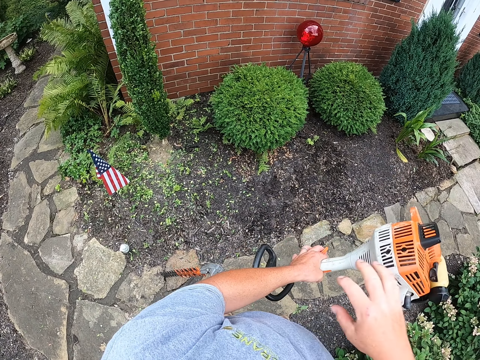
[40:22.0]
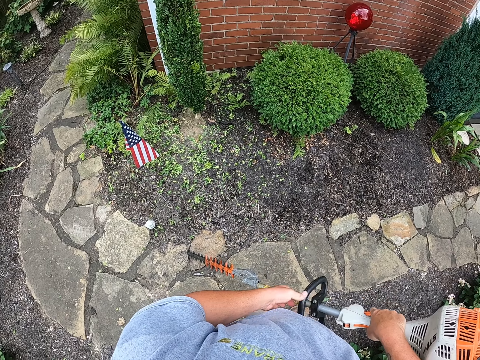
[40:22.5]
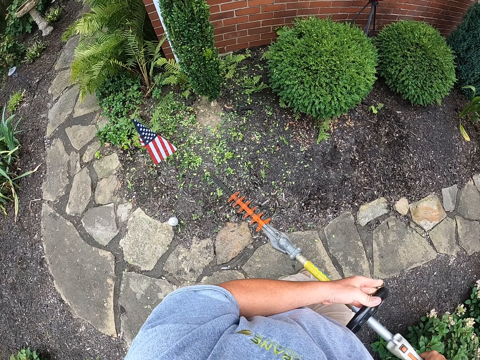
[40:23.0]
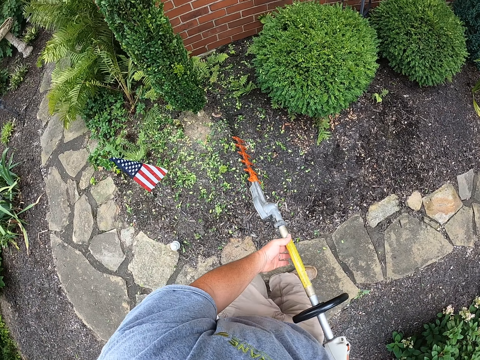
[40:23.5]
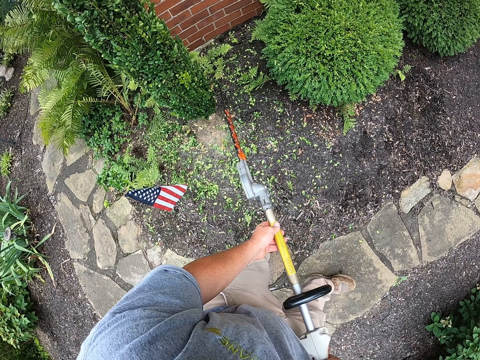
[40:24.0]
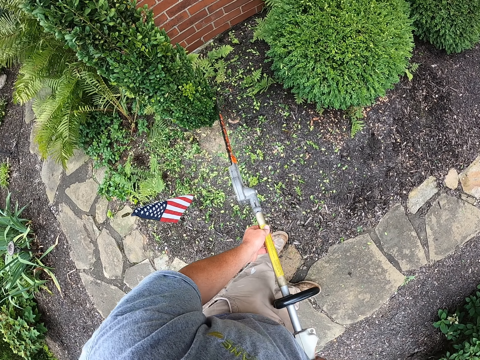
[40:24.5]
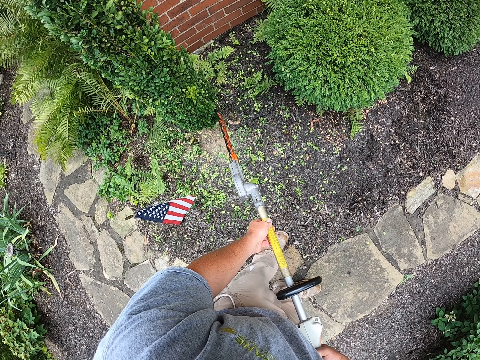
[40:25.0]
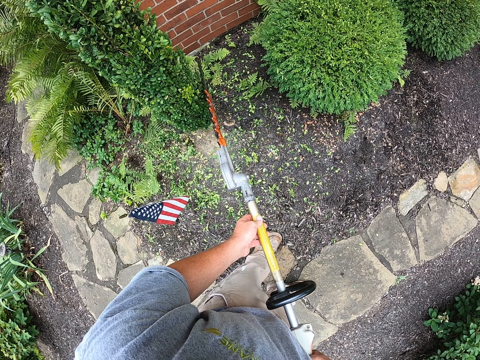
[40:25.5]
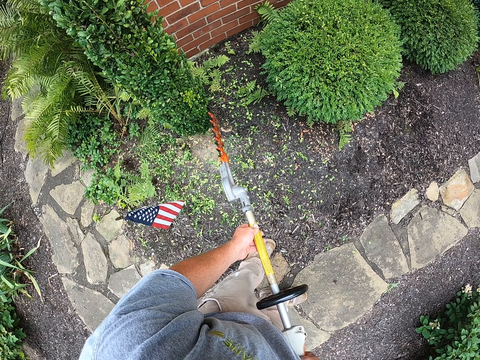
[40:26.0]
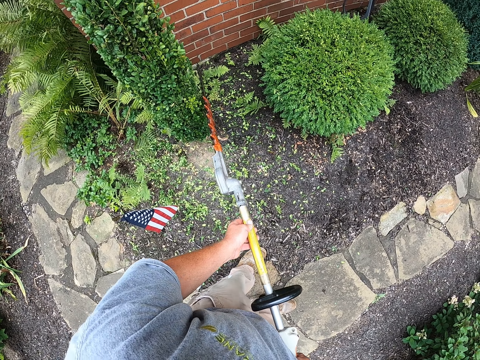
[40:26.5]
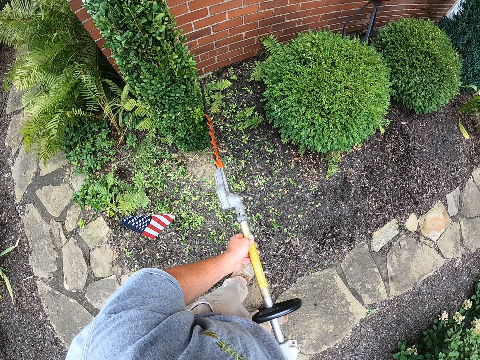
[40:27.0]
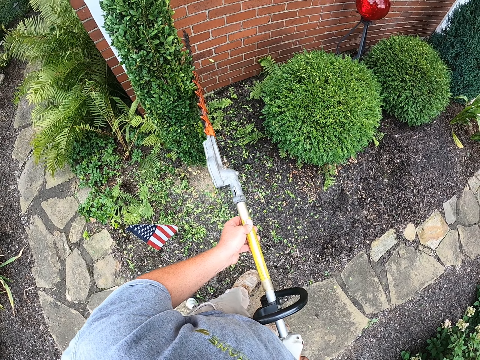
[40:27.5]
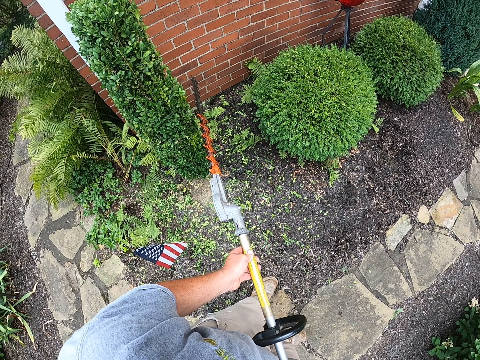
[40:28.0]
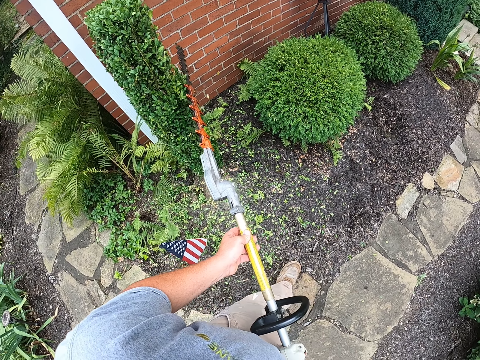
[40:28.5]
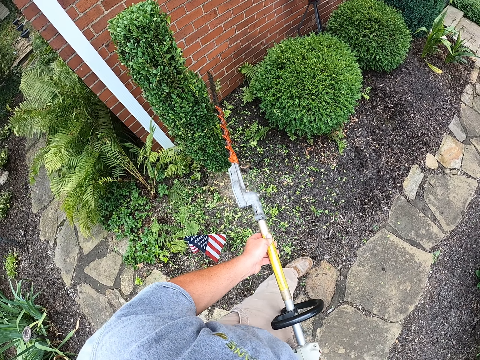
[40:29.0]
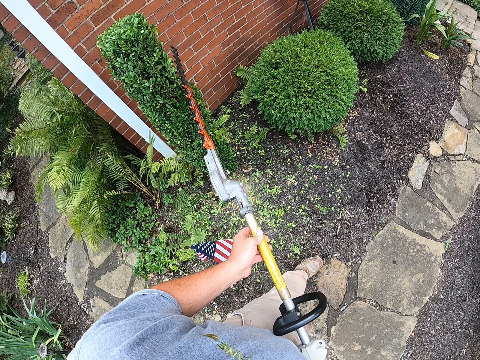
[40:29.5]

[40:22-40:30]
The camera wearer pulls the starter string. They trim the hedge plant all round with a hedge trimmer.

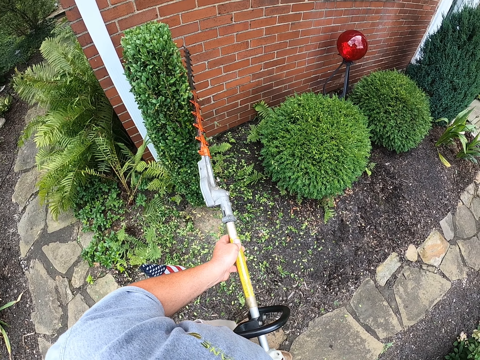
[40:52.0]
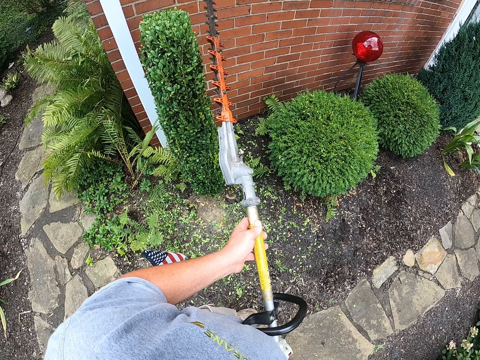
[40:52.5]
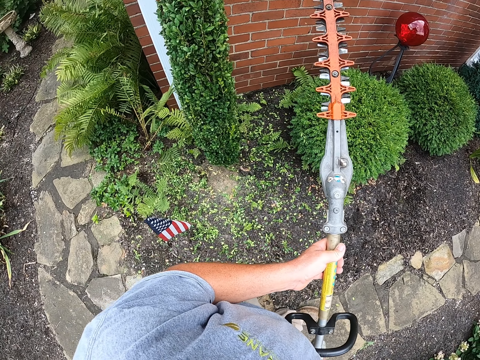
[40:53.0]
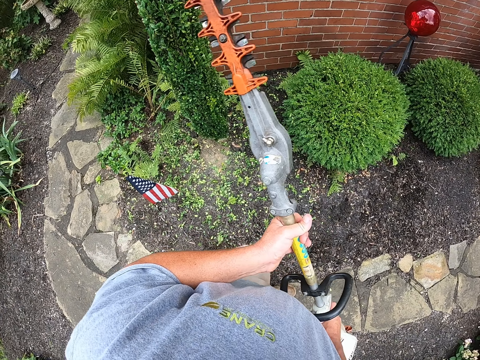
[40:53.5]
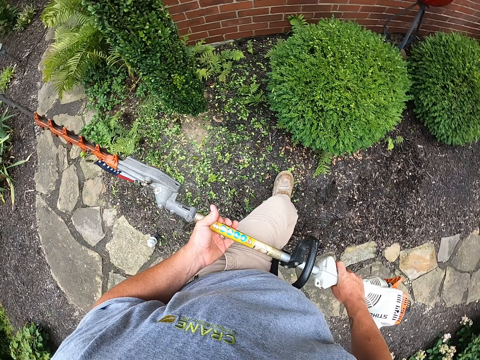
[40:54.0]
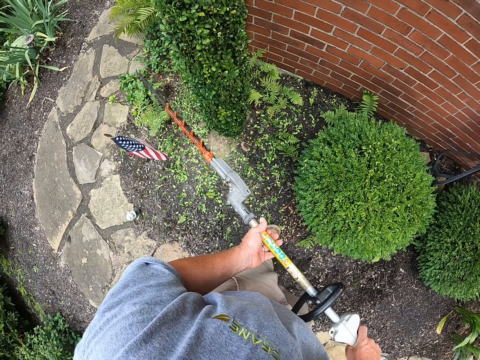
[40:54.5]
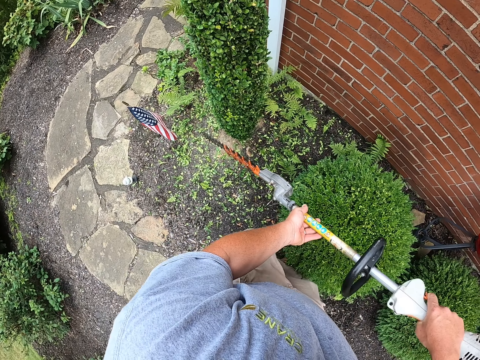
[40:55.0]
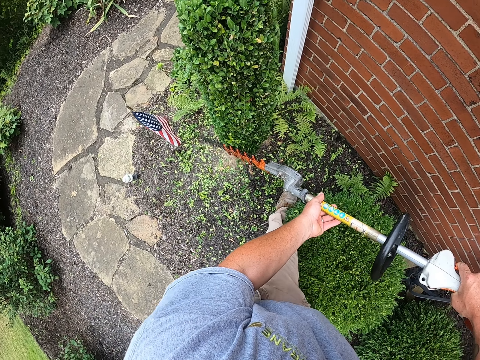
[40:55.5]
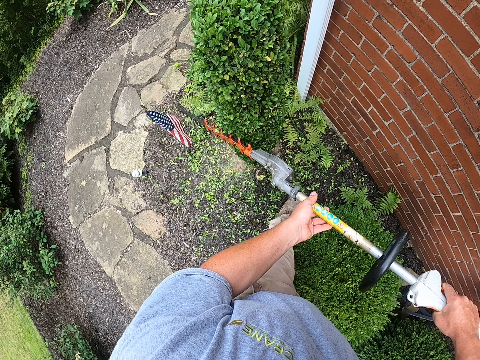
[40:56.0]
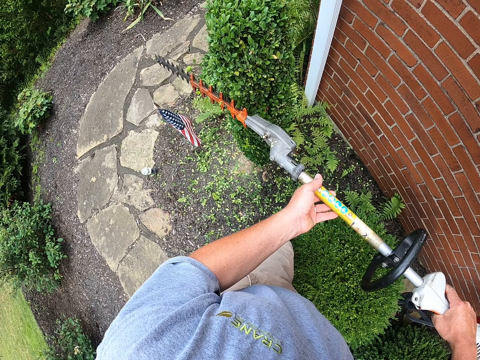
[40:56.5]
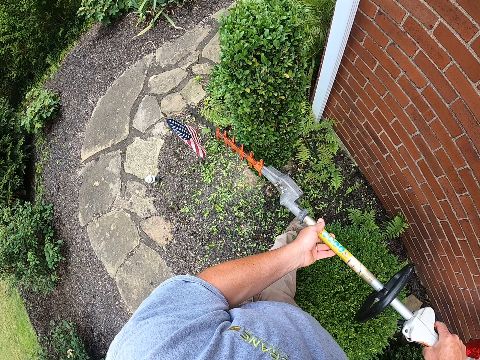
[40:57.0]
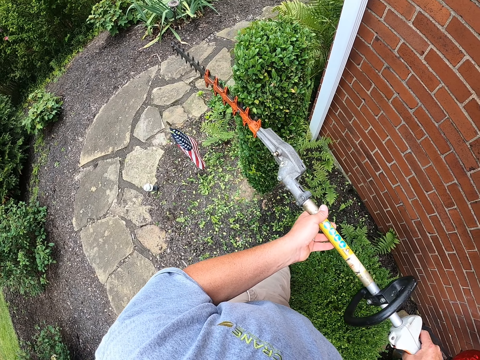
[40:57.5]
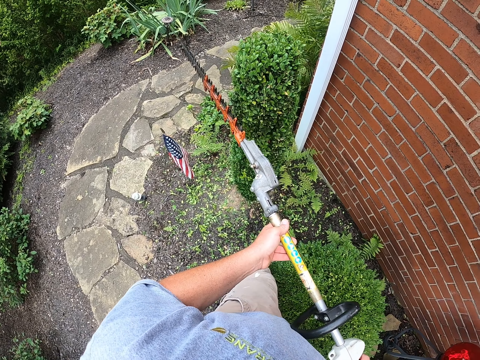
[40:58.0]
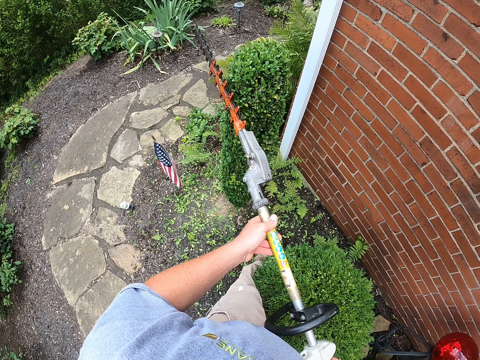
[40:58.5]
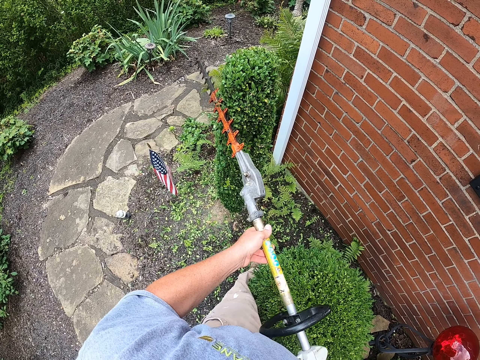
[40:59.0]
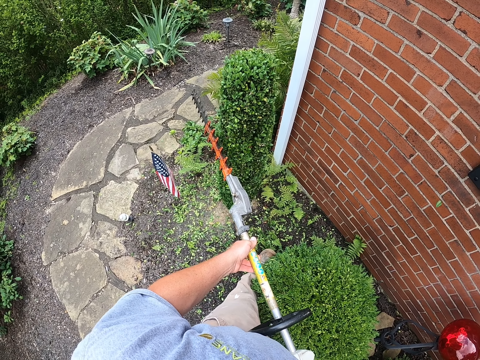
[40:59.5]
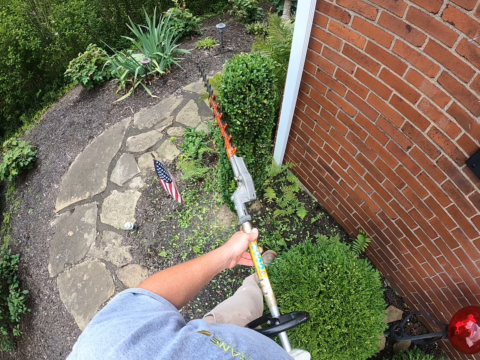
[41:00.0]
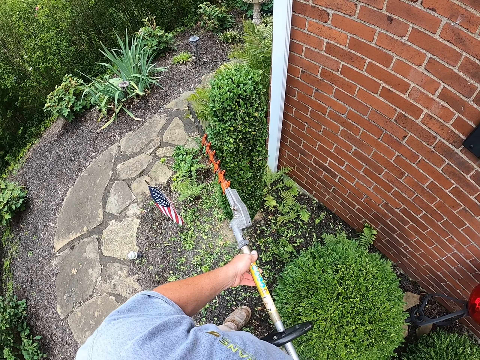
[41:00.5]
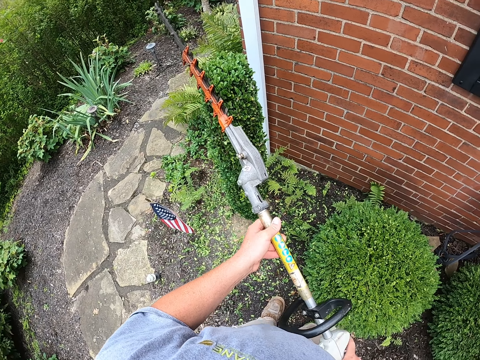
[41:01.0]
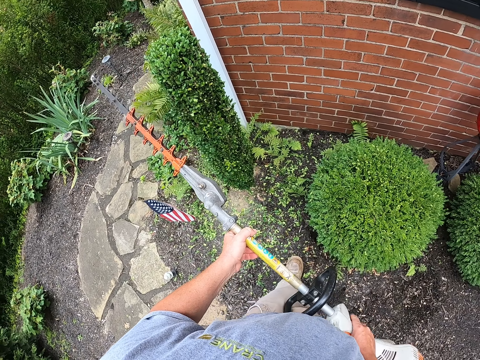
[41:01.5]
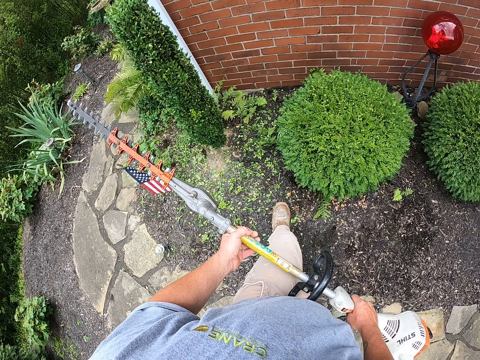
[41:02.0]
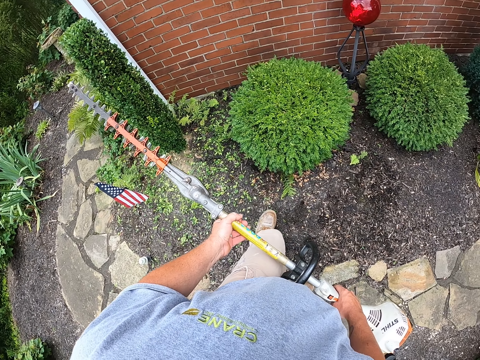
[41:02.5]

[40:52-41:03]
The camera wearer moves around the shrub. They trim a shrub with a hedge trimmer.

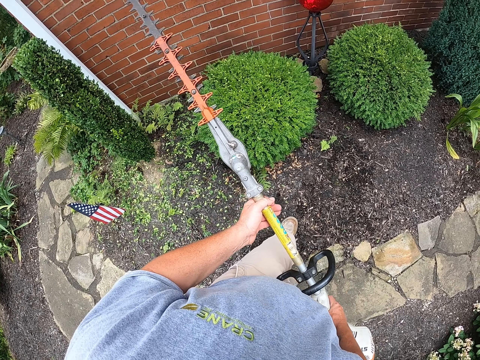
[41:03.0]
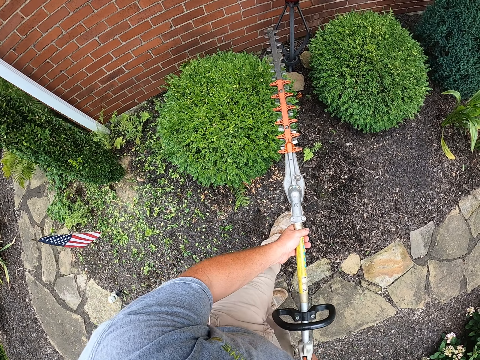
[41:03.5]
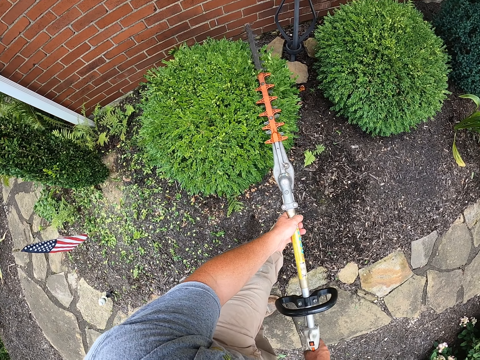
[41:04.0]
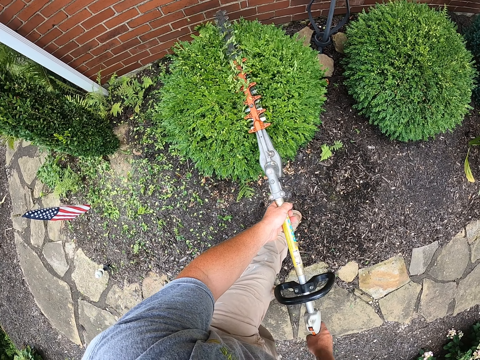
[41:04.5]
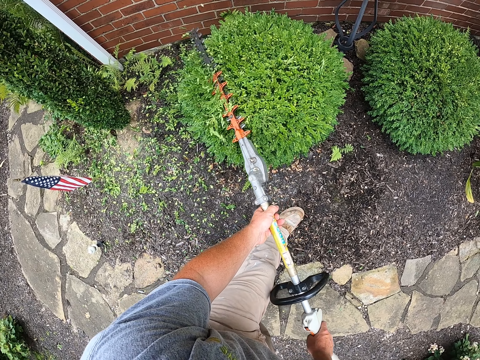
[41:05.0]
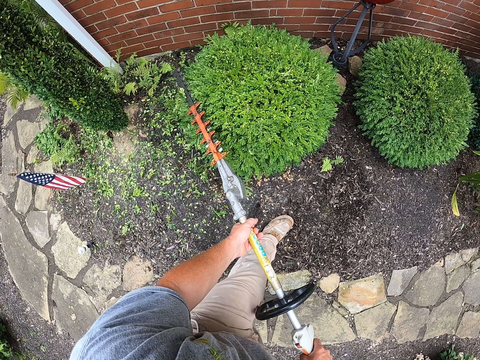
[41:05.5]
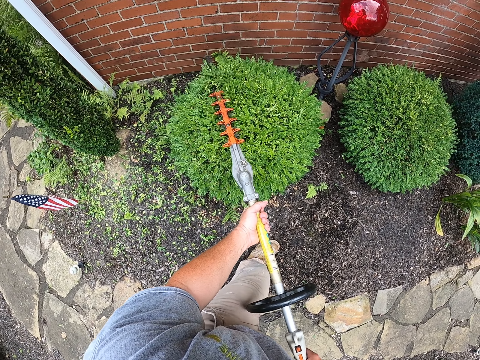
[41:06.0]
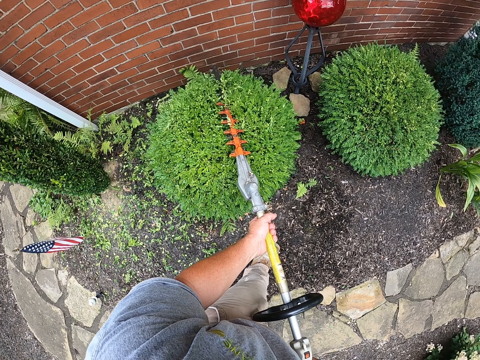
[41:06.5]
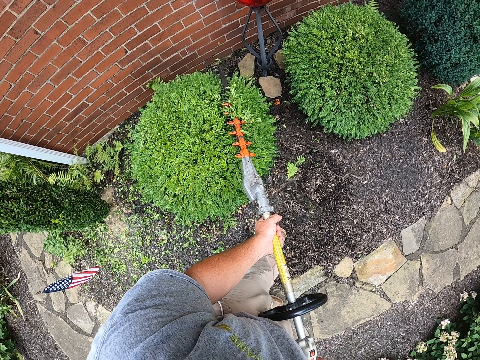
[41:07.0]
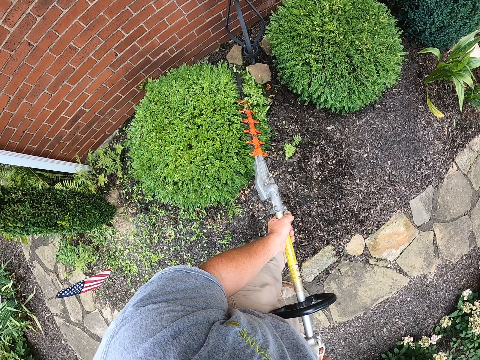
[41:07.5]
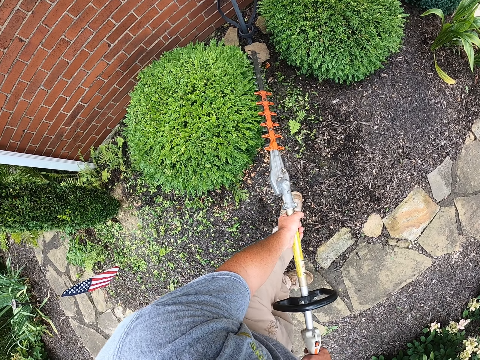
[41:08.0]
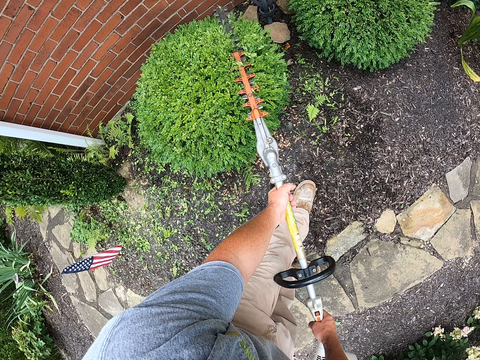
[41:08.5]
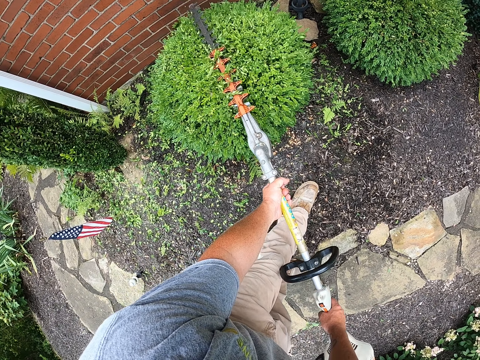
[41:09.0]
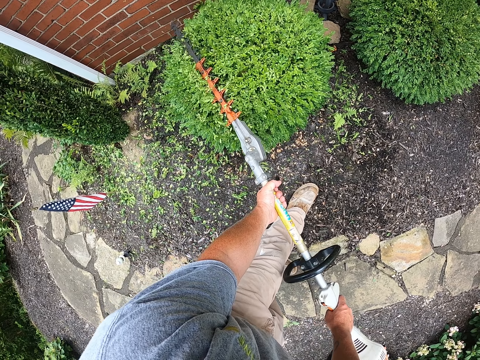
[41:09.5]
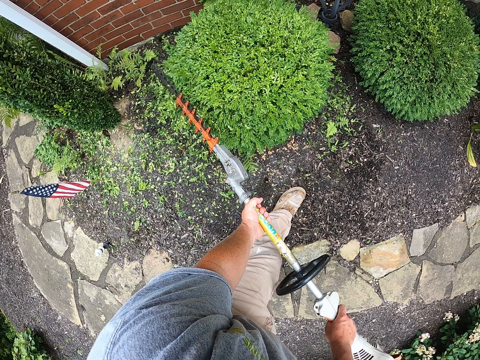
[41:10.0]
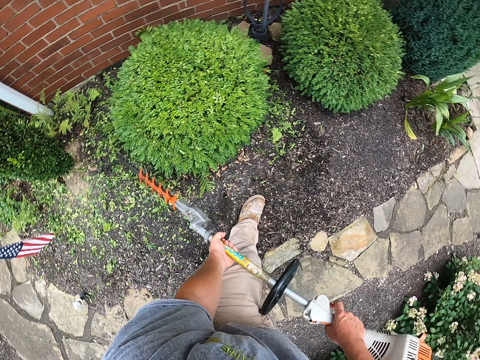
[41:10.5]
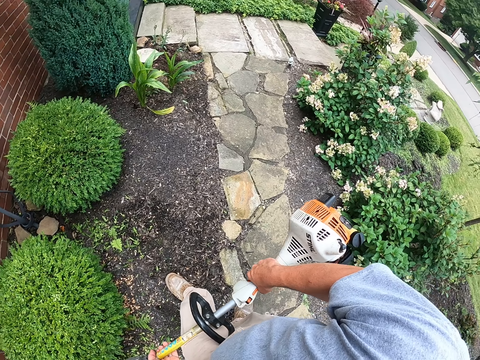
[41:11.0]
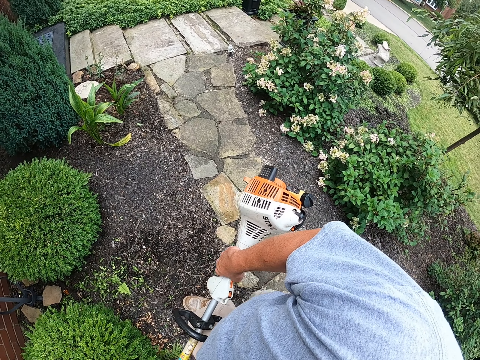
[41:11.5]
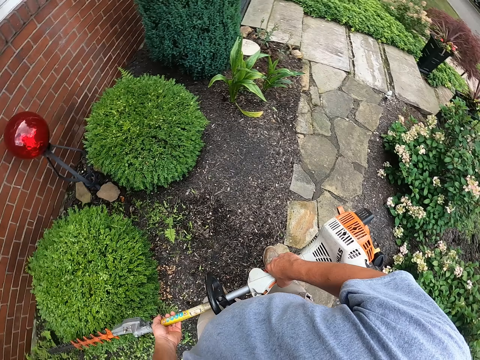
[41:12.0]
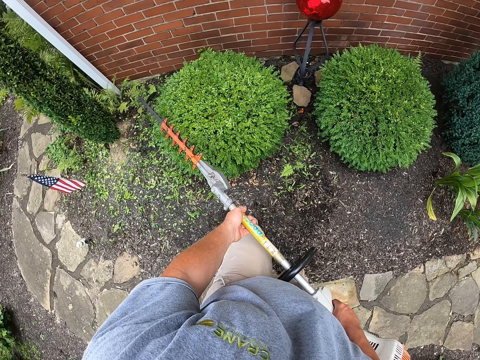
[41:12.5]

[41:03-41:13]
The camera wearer looks around the compound.
